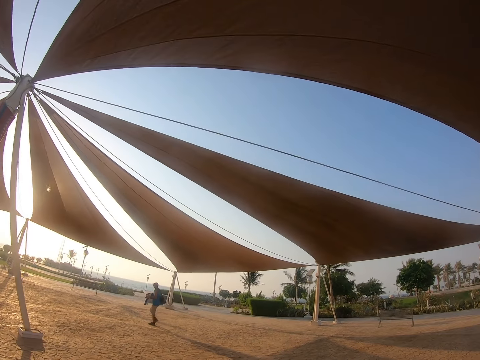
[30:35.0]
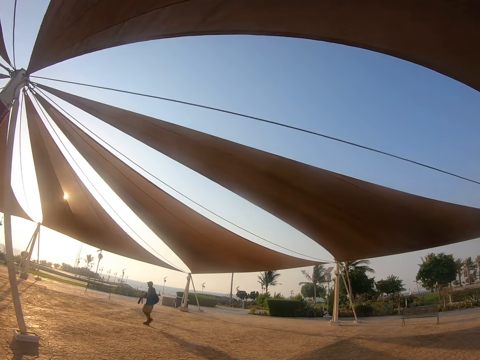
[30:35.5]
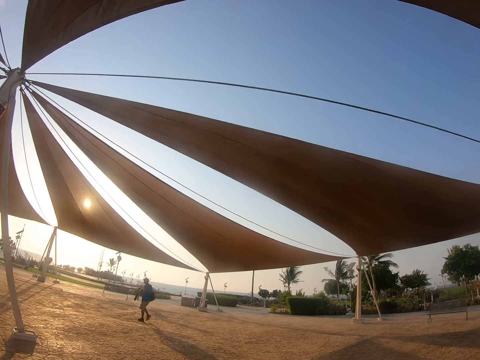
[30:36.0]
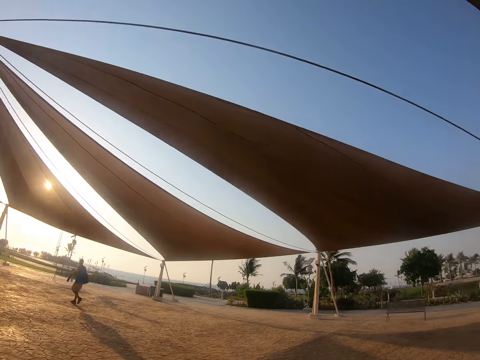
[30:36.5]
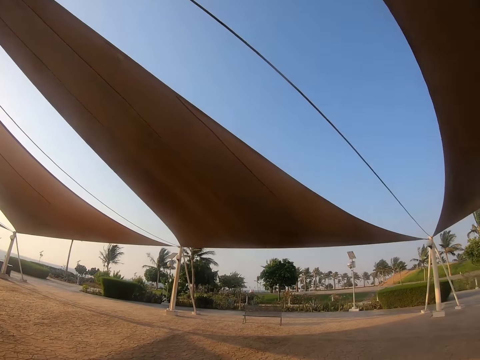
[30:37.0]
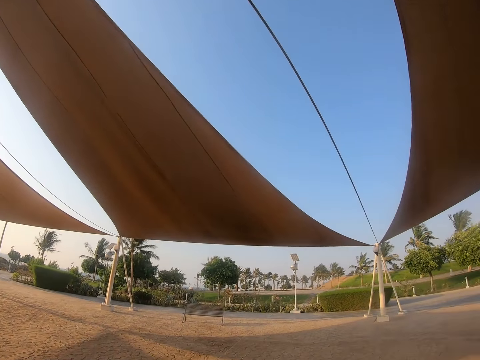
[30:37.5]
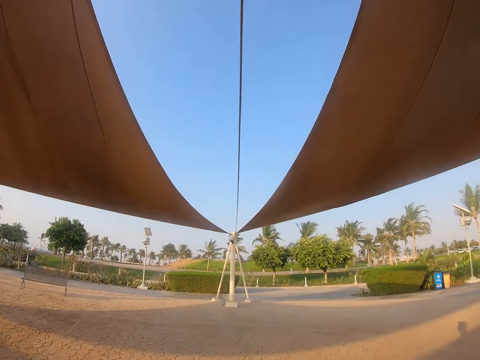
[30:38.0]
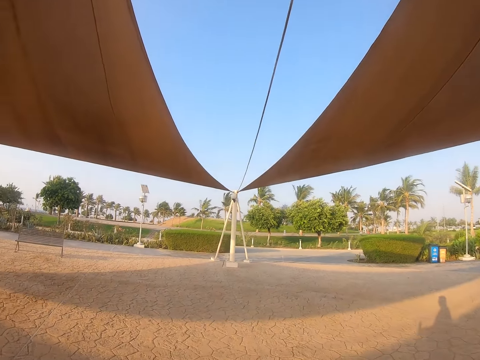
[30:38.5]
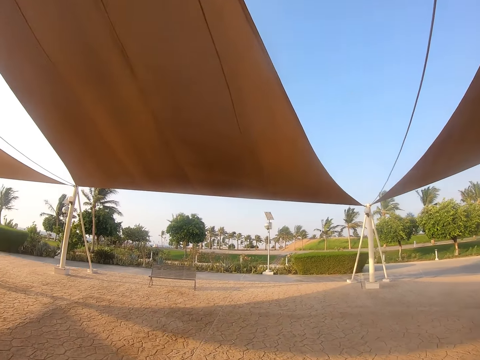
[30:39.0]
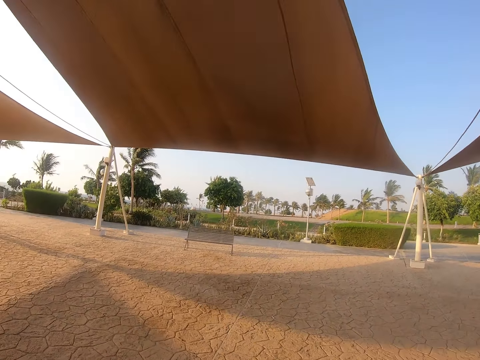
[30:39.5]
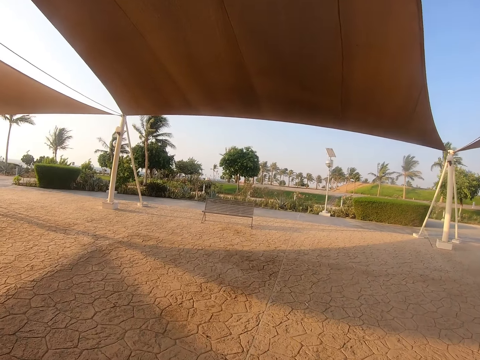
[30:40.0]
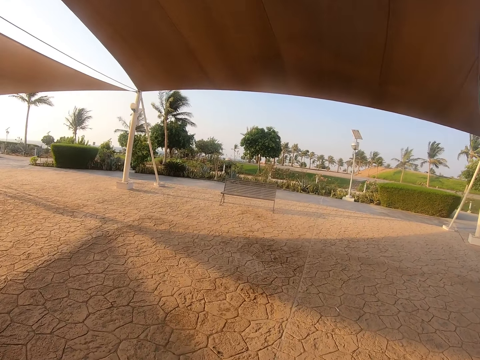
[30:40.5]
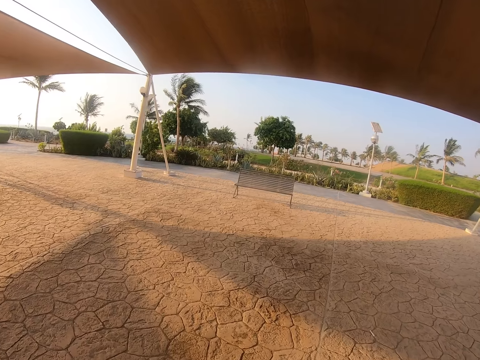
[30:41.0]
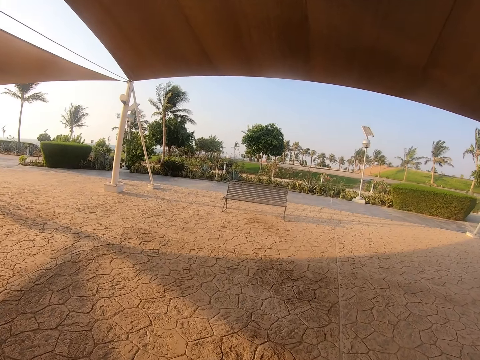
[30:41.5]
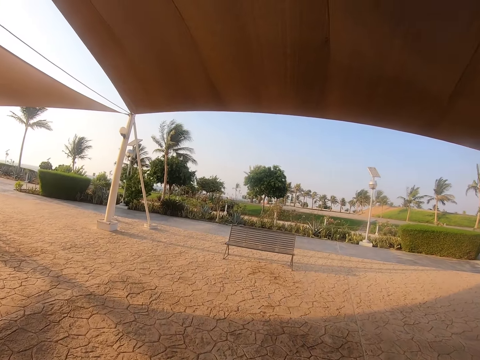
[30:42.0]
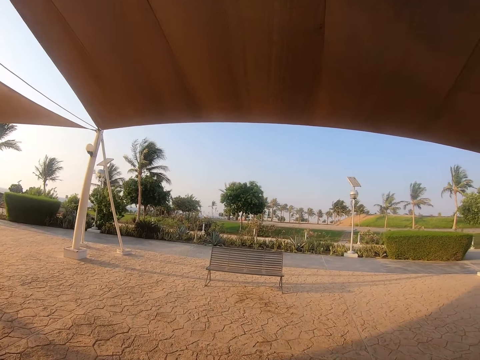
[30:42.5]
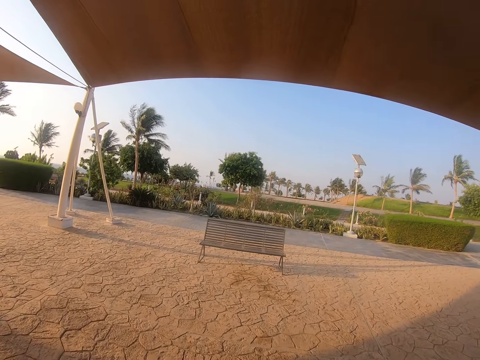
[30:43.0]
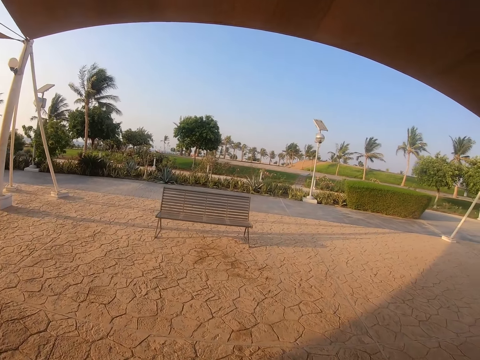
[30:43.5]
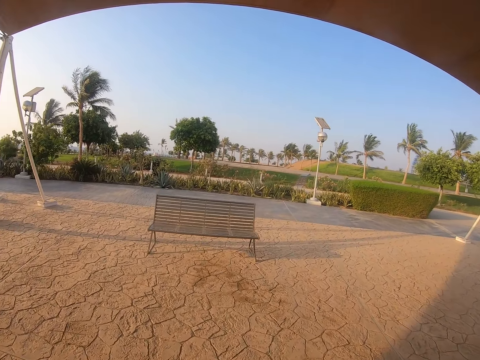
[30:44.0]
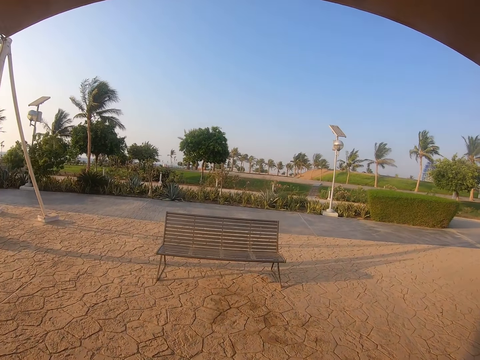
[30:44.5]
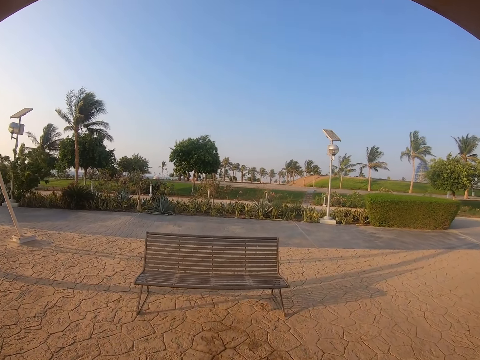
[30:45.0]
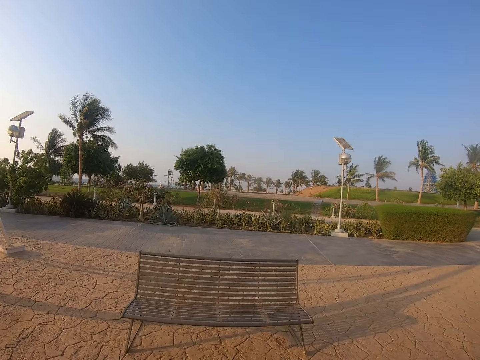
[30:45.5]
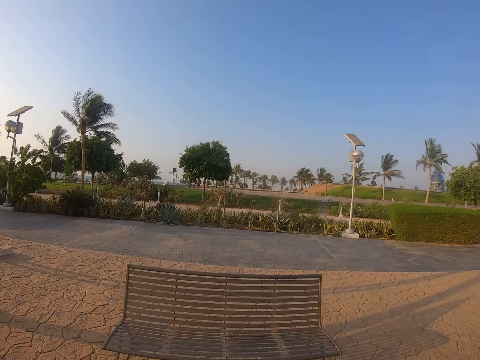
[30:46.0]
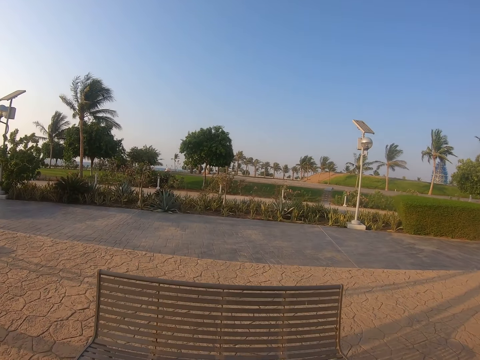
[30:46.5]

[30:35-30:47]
The camera wearer walks around the park.

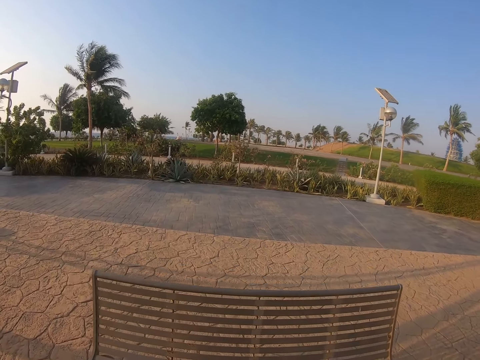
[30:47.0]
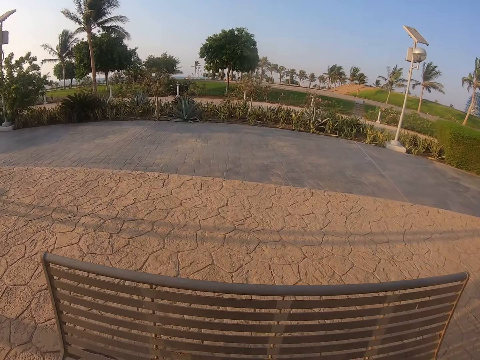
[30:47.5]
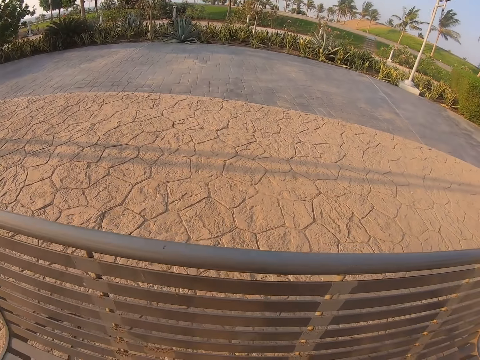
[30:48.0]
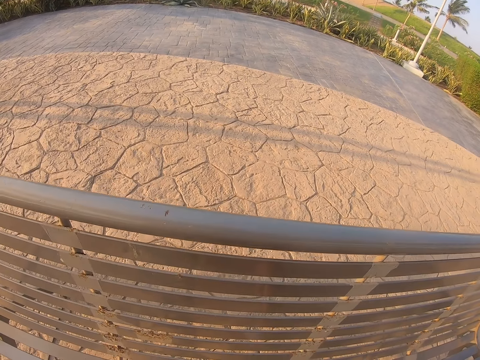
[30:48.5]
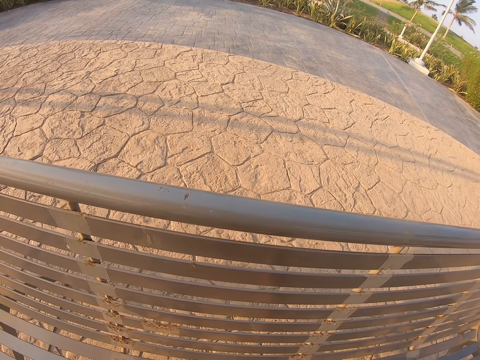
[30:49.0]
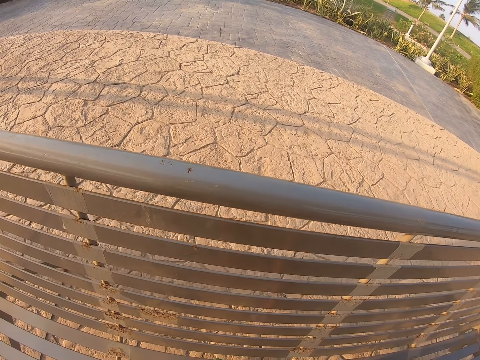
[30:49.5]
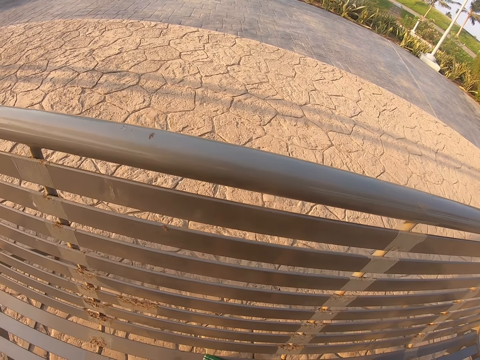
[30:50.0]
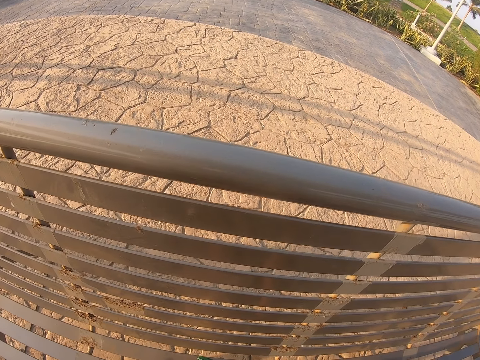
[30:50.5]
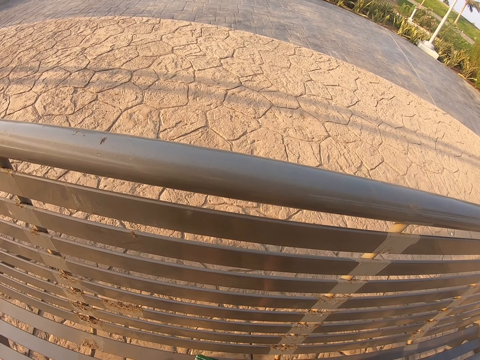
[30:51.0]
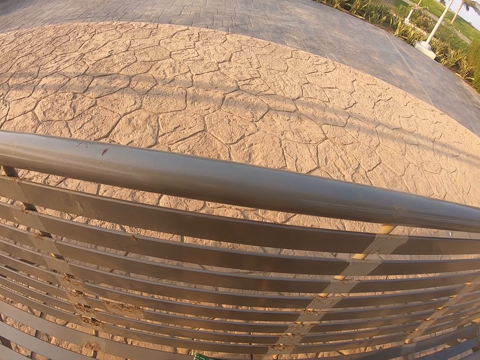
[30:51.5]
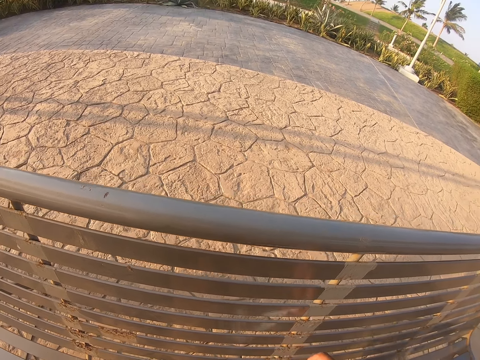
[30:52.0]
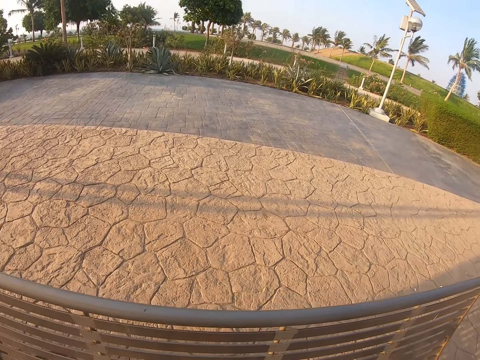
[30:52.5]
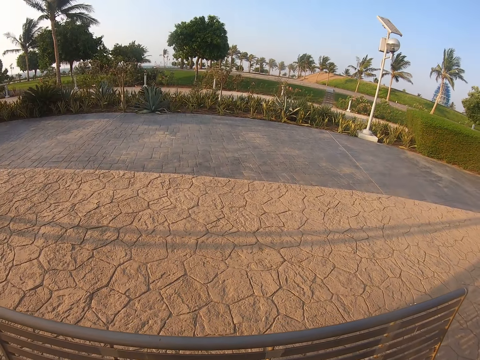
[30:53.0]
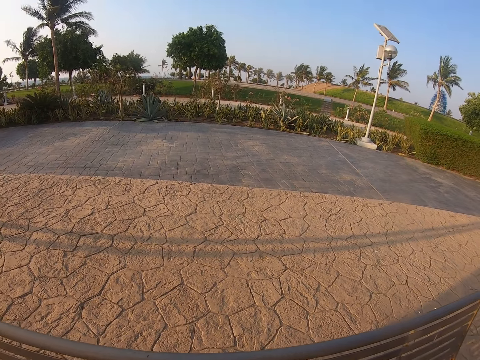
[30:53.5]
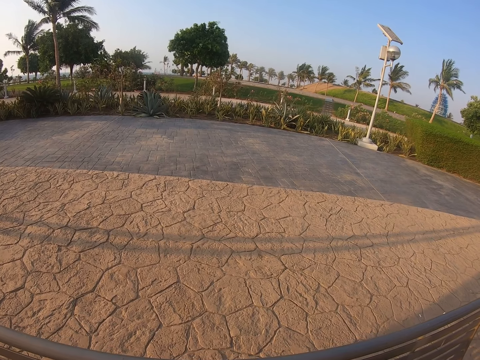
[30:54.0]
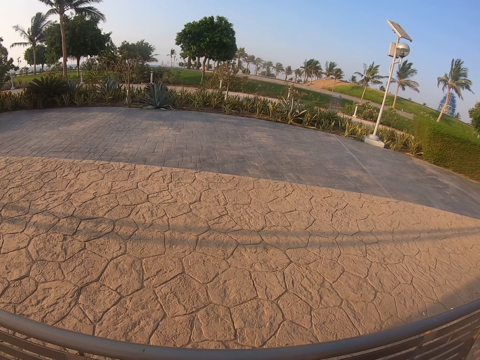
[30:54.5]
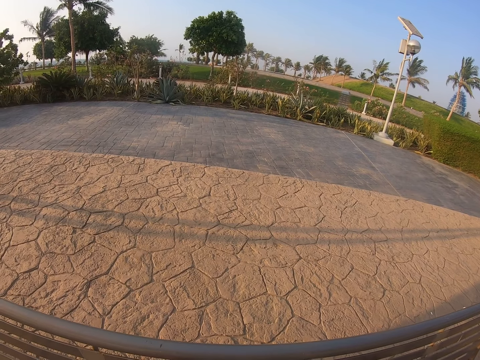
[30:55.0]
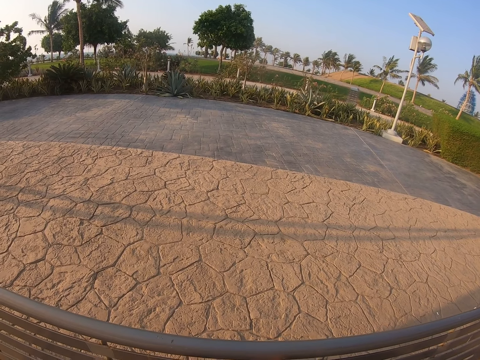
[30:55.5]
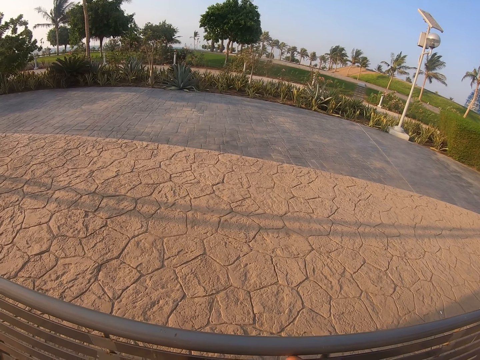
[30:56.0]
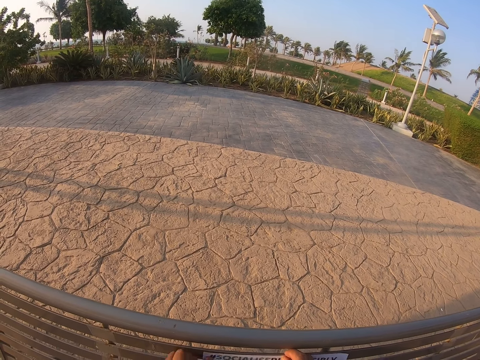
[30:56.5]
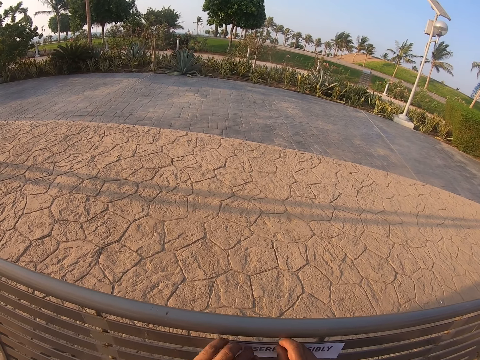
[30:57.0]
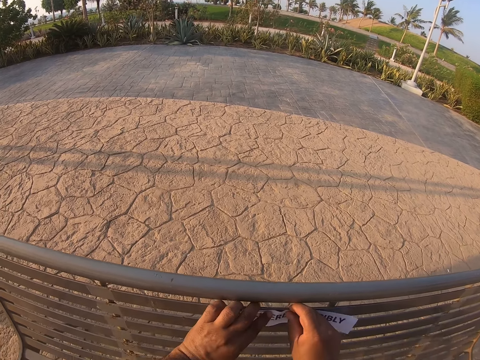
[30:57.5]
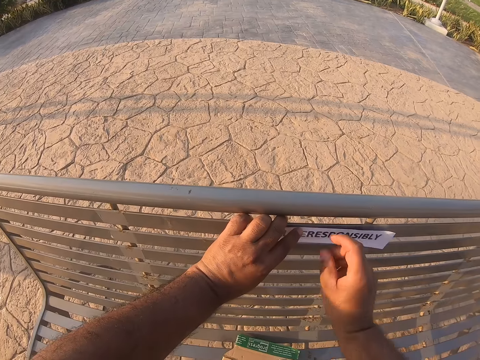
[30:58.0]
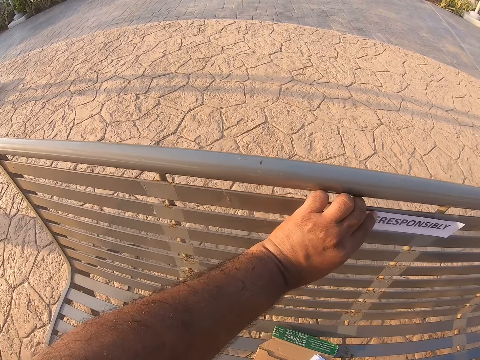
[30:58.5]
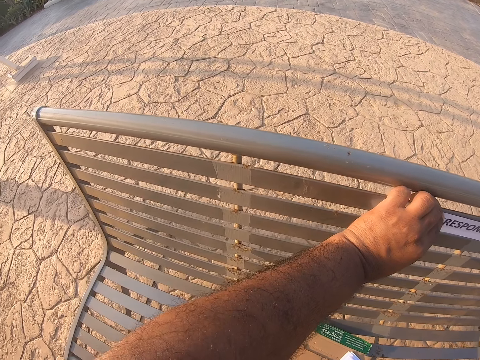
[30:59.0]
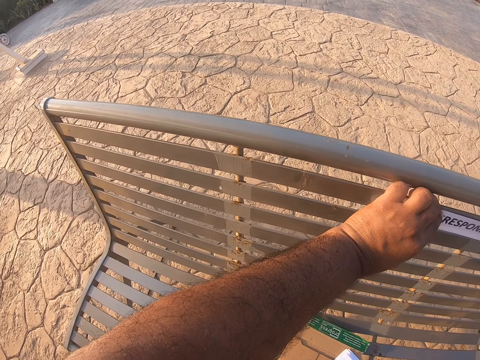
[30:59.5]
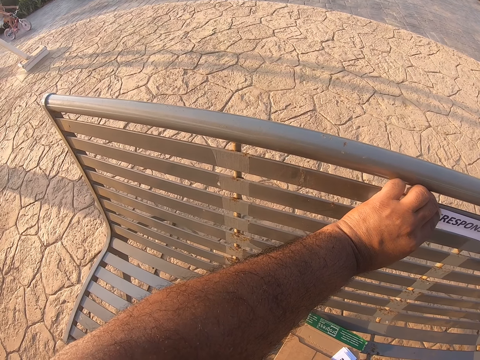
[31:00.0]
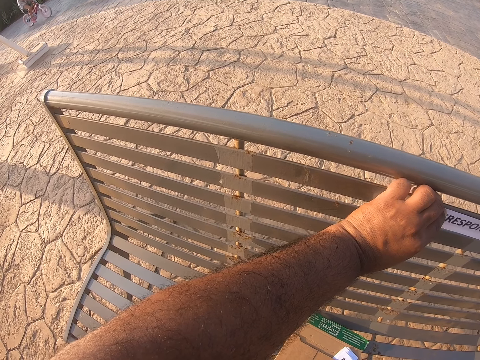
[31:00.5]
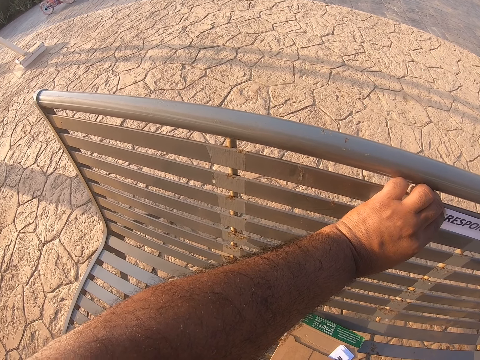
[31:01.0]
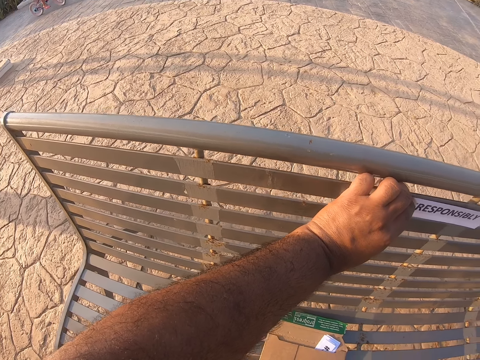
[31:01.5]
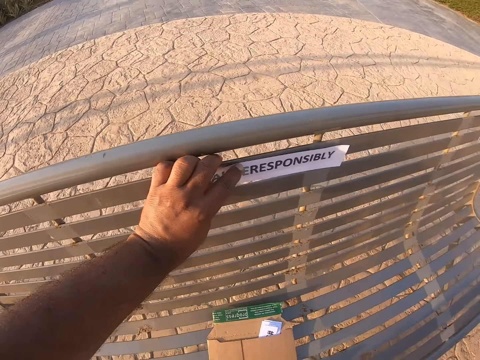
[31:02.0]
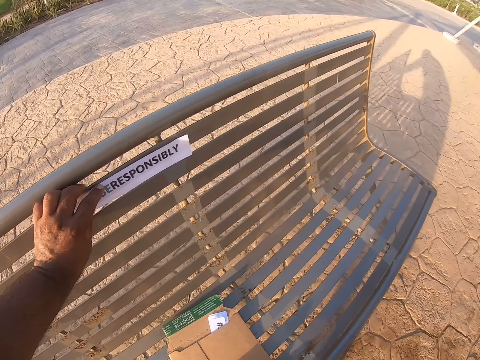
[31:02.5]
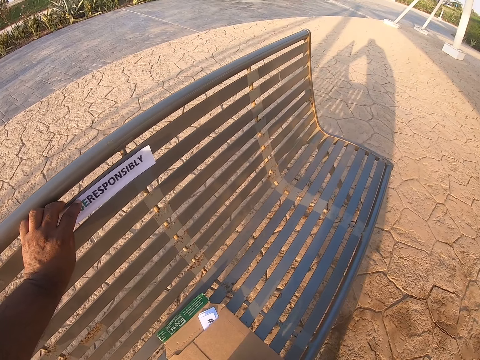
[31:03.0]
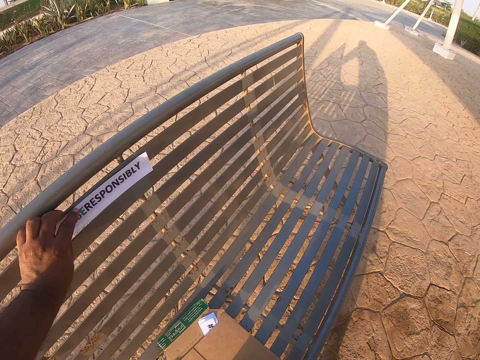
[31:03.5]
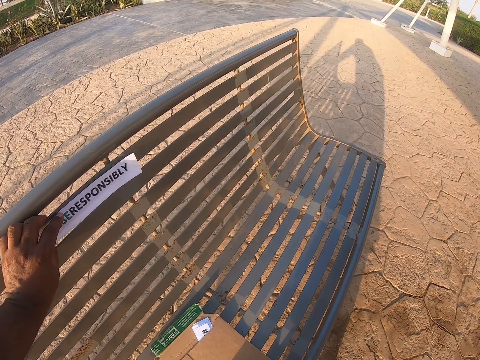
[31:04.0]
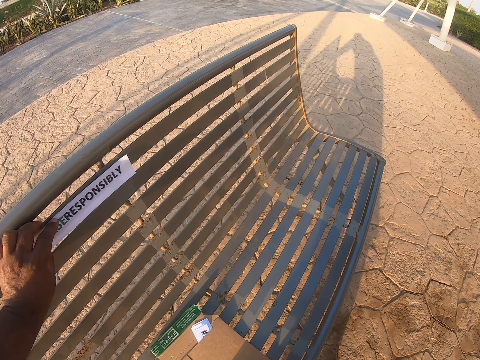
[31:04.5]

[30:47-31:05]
The camera wearer looks at the seat. They look around the park. They stick the paper on the seat. They hold the paper. They look at the envelope.
